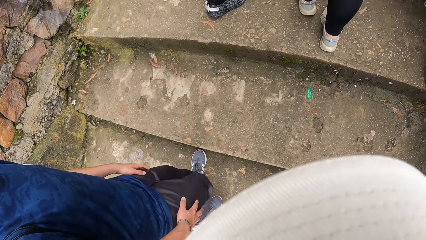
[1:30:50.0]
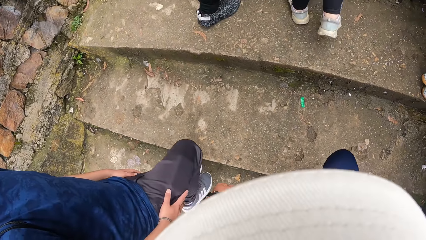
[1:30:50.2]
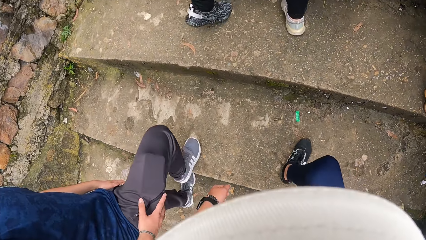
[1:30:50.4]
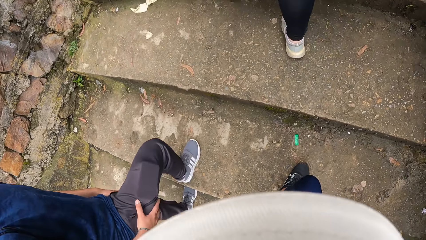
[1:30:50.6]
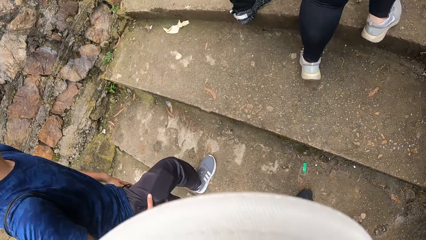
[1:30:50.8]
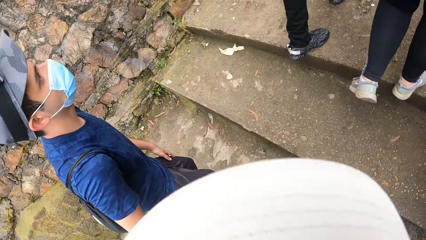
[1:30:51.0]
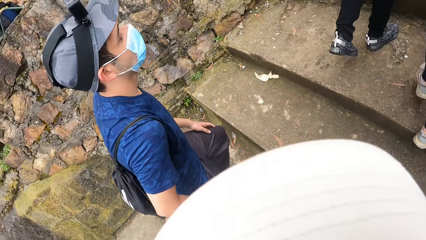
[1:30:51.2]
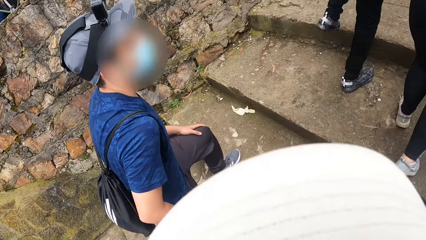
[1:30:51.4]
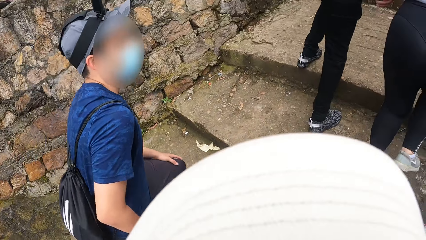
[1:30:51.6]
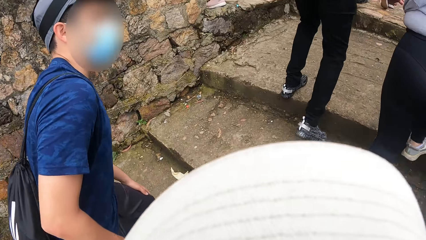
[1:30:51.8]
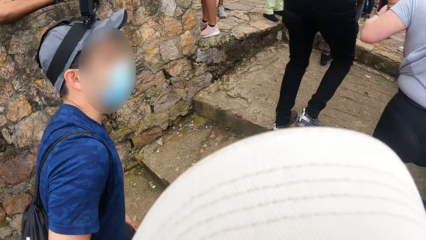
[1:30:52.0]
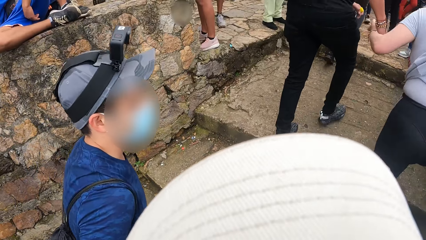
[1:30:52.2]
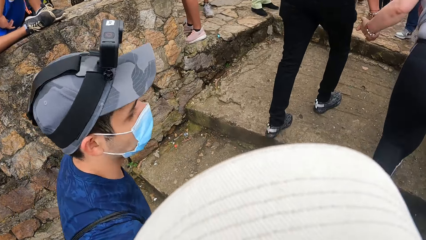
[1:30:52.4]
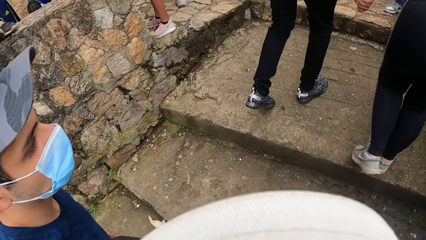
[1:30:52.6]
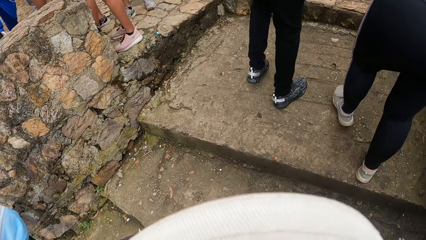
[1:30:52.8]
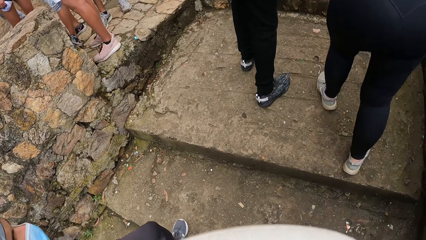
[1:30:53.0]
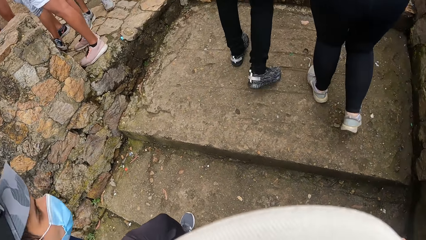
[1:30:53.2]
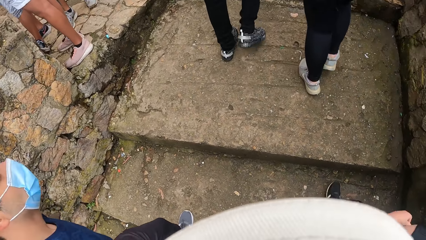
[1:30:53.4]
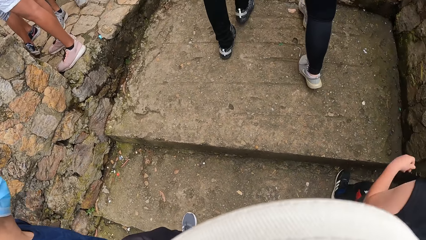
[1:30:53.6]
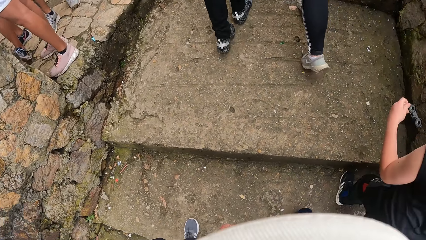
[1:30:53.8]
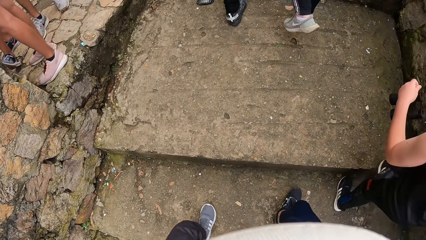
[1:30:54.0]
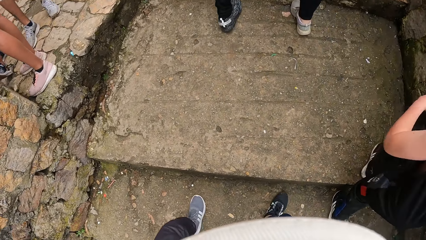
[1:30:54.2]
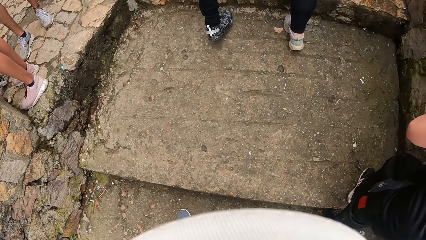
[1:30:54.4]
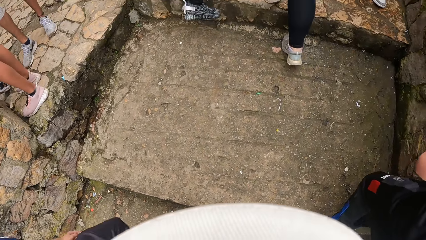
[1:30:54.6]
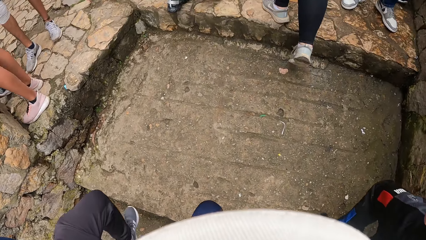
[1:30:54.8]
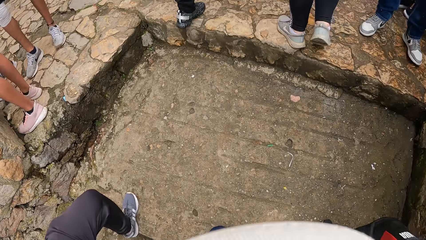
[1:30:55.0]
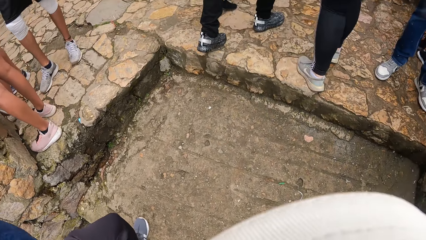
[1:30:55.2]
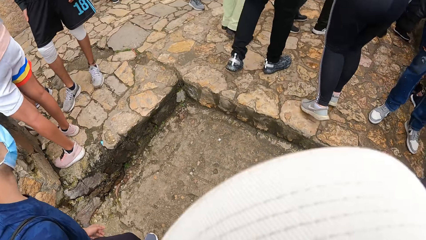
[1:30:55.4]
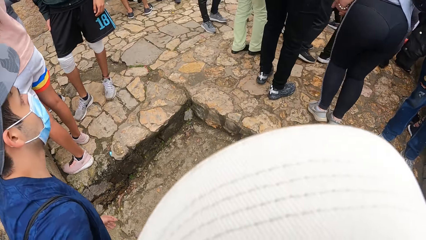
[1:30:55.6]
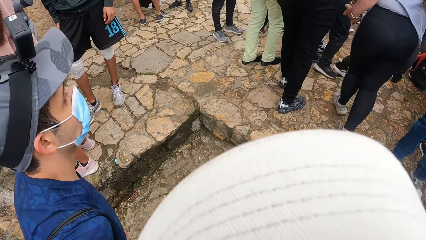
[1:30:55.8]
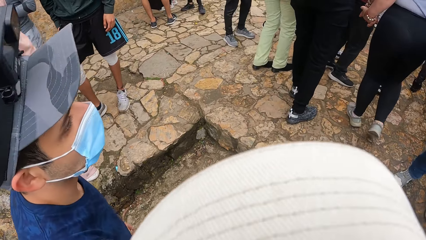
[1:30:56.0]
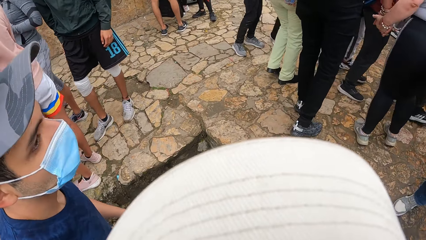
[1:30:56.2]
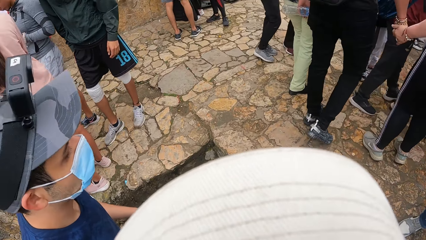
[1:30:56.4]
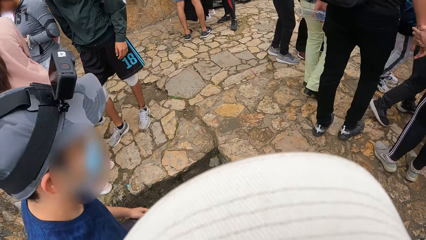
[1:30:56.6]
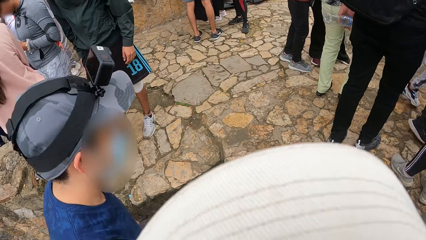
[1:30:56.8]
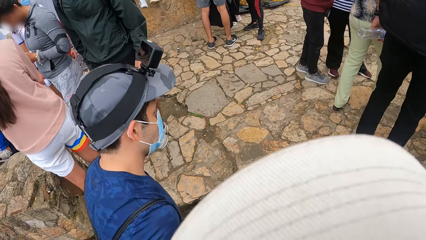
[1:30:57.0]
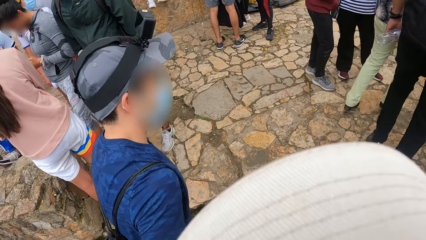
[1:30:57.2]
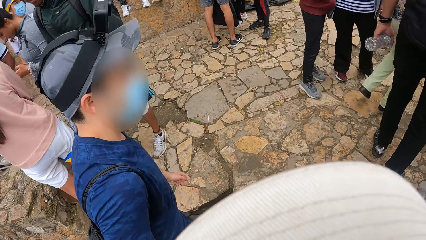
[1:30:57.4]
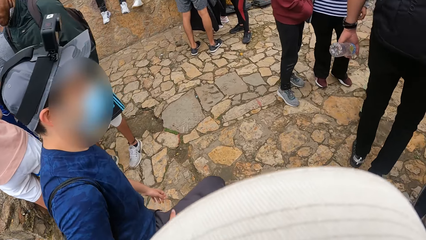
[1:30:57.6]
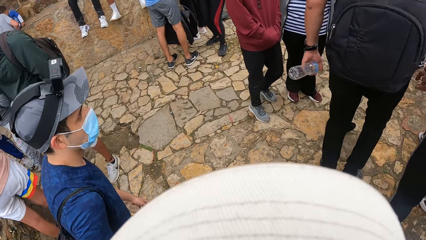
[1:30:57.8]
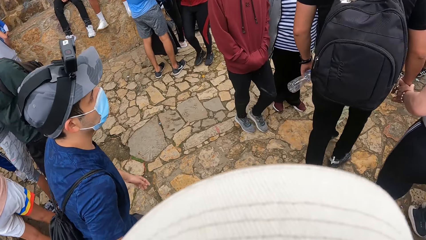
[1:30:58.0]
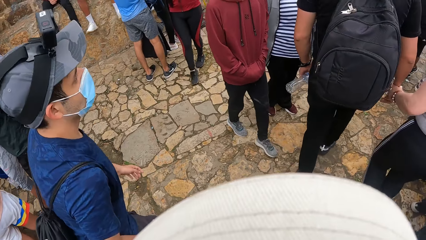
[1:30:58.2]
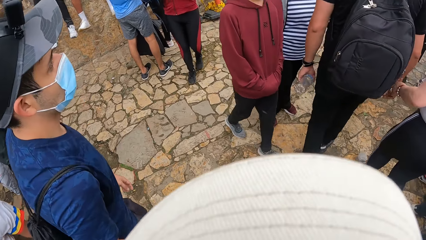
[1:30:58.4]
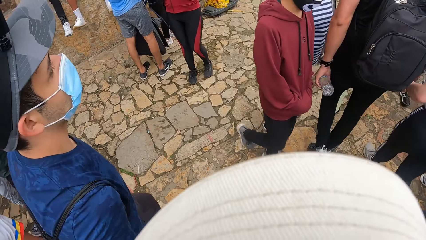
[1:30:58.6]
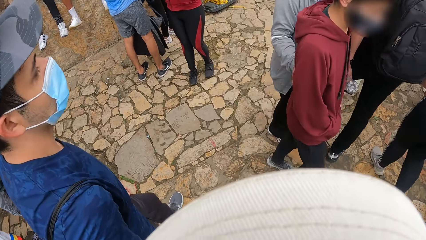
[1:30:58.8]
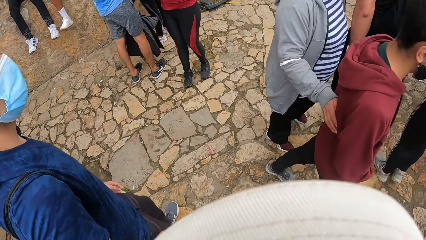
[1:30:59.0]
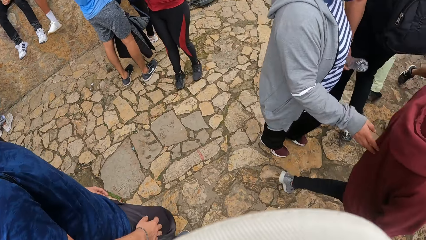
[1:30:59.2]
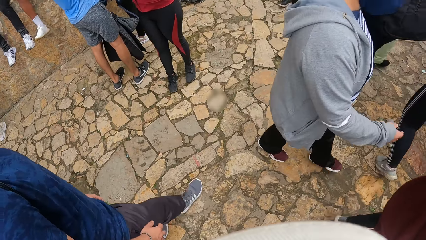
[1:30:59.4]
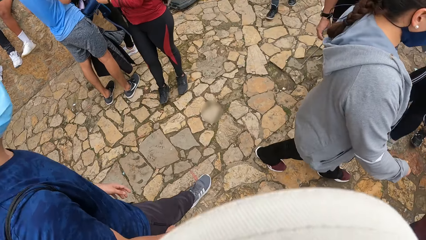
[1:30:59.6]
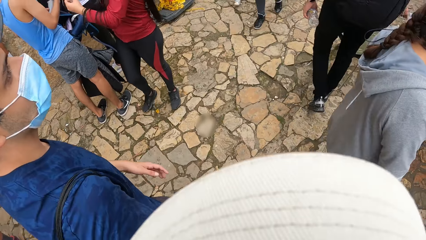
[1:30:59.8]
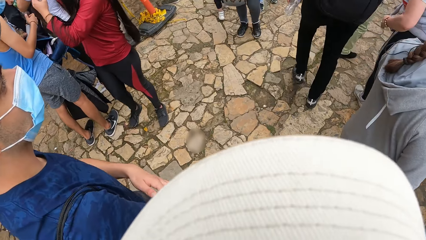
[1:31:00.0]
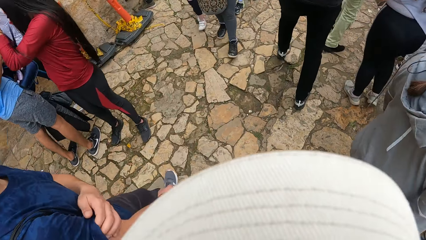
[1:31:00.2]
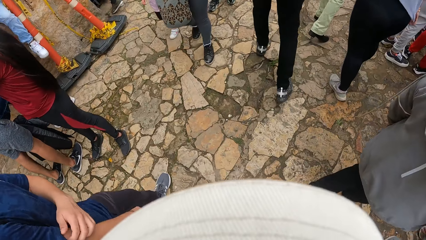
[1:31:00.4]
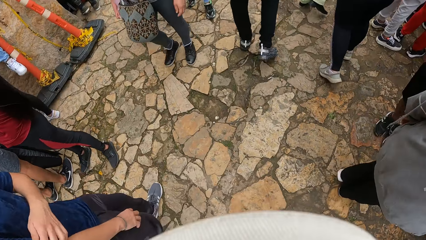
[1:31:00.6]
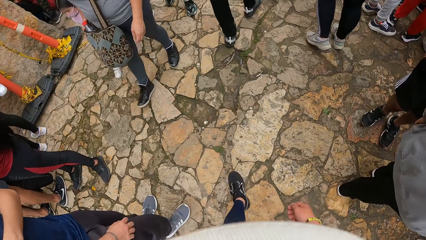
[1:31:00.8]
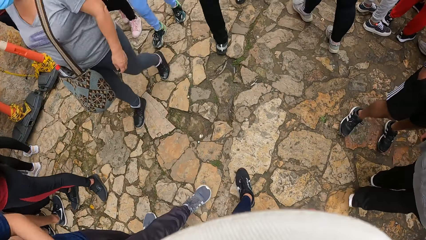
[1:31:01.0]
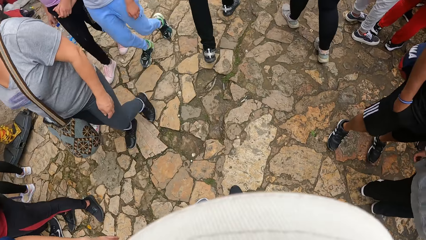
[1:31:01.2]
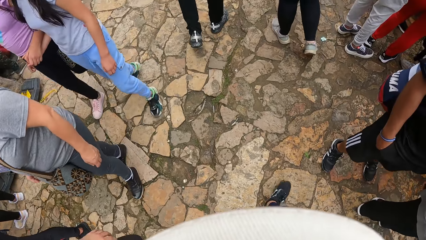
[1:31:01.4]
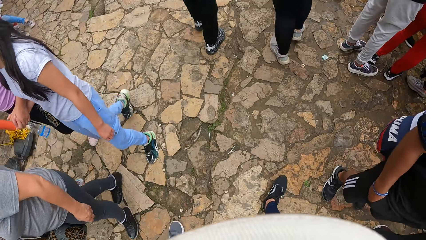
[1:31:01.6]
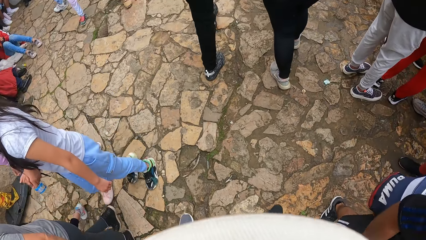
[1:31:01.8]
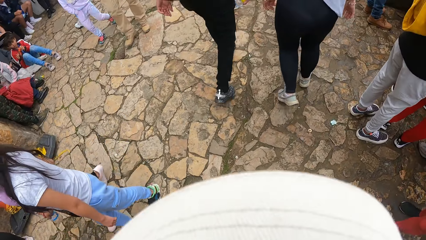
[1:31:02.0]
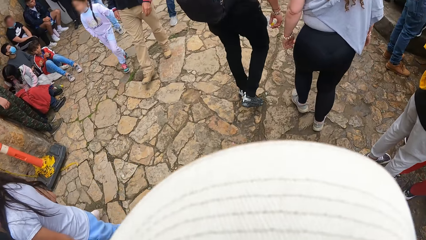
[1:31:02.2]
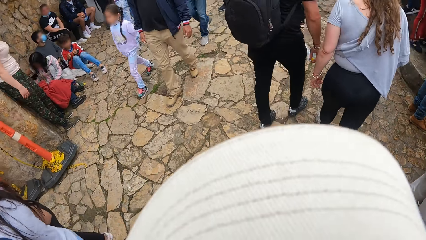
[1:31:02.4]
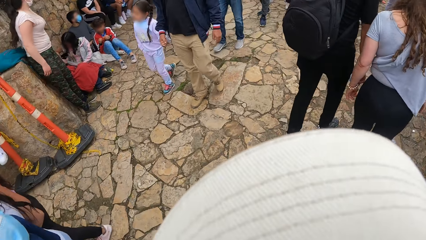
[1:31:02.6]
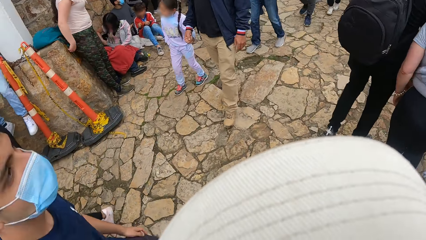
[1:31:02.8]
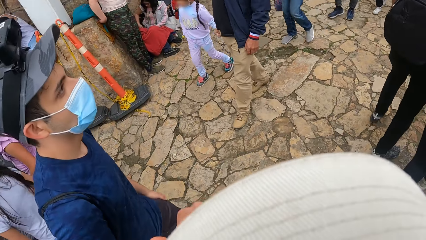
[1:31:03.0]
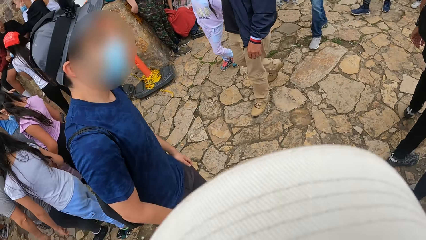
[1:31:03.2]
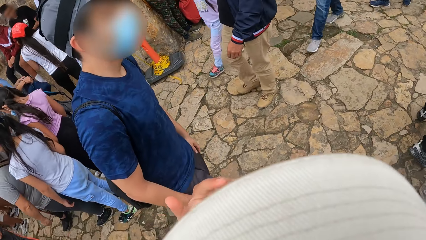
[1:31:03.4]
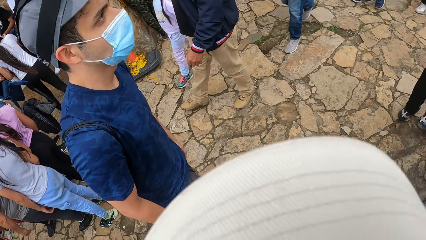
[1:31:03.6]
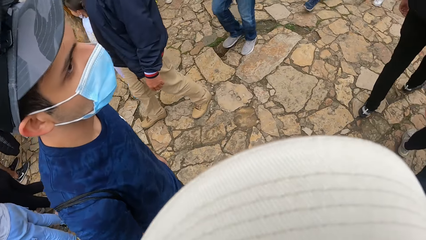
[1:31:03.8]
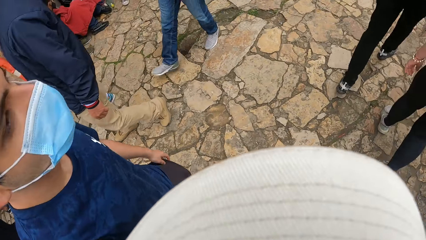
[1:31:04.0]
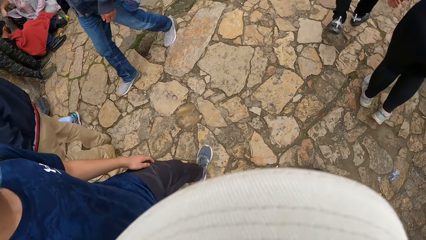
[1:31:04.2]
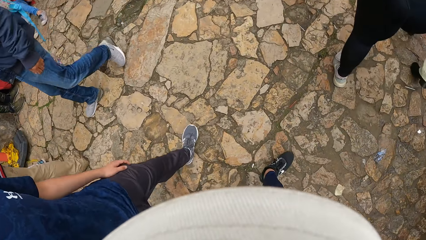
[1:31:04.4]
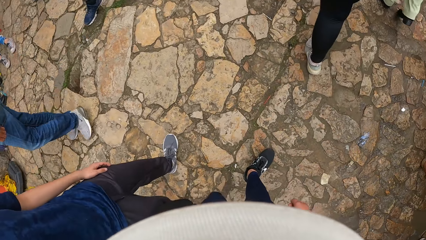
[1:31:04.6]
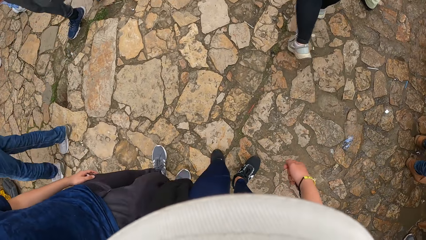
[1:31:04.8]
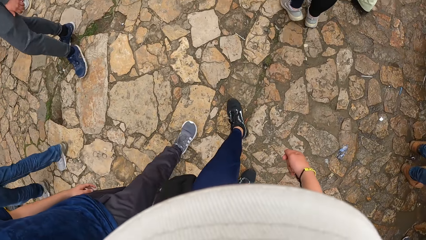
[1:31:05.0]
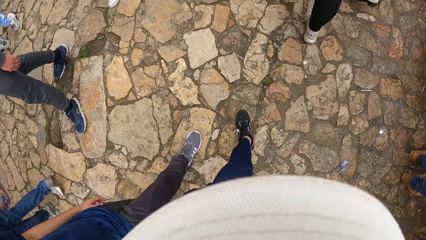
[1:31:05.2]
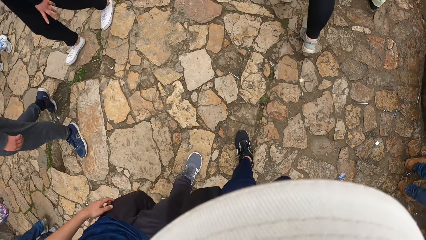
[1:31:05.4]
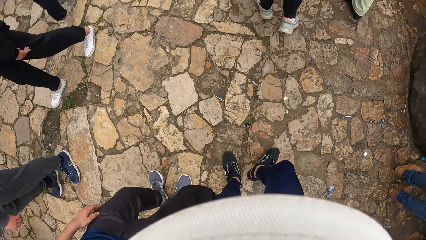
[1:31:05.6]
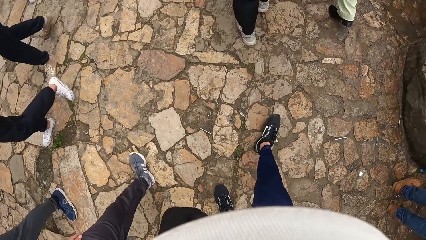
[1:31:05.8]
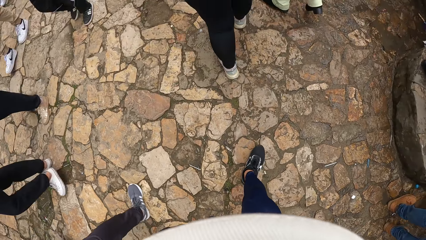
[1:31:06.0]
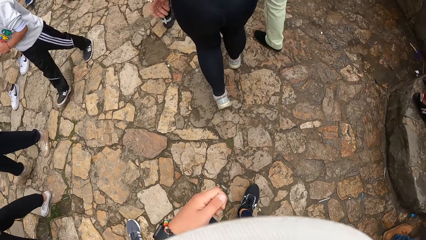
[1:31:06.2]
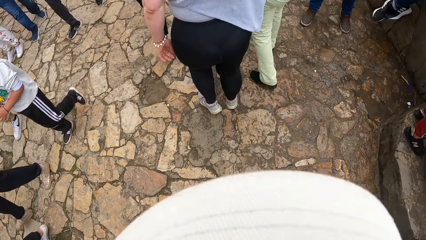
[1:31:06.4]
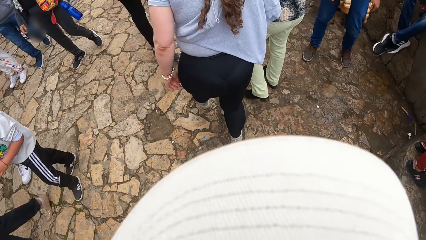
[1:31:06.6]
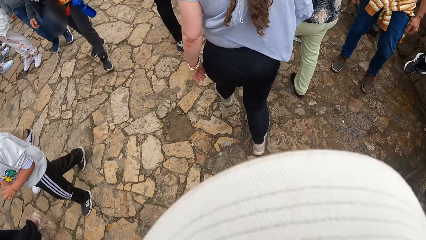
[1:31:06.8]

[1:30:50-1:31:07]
The camera wearer interacts with the man. The man walks up the stairs. The camera wearer and the man walk down the street. The camera wearer walks in the park. The man walks in the park.
